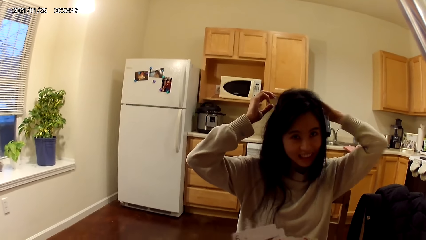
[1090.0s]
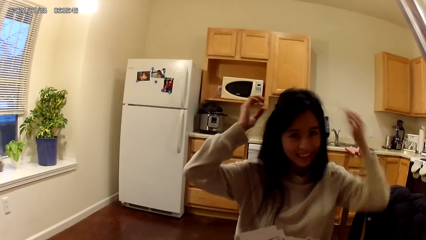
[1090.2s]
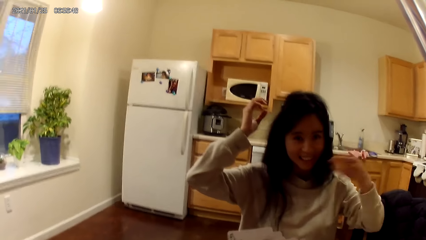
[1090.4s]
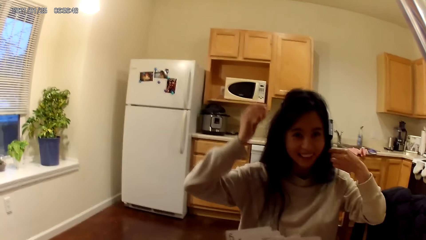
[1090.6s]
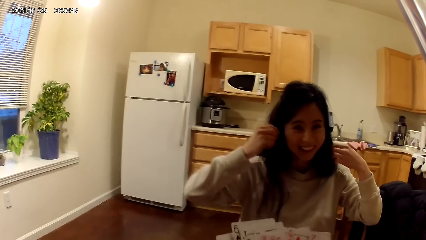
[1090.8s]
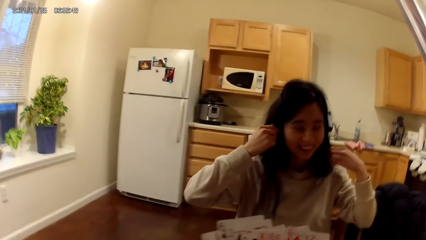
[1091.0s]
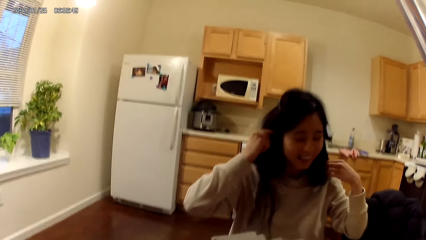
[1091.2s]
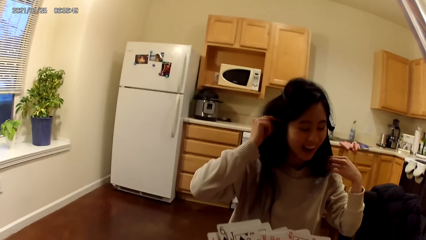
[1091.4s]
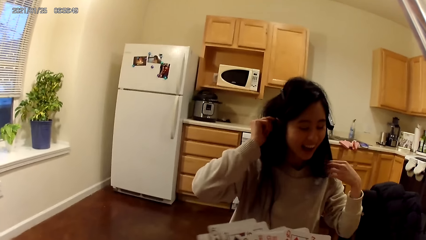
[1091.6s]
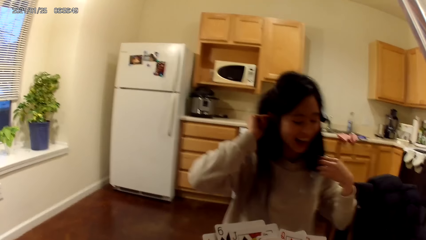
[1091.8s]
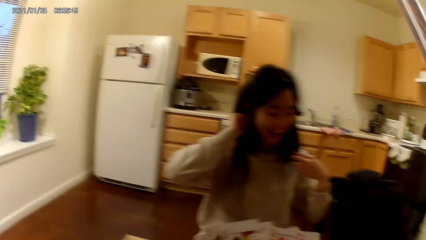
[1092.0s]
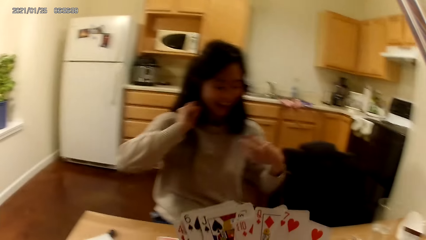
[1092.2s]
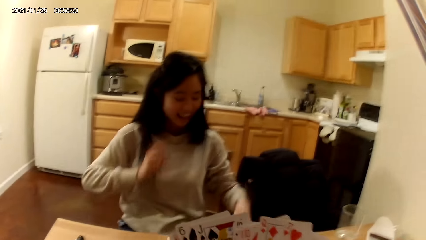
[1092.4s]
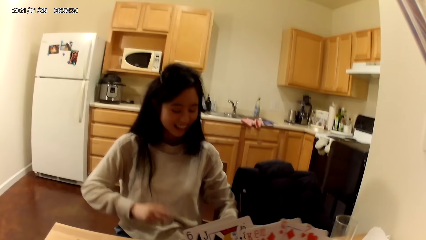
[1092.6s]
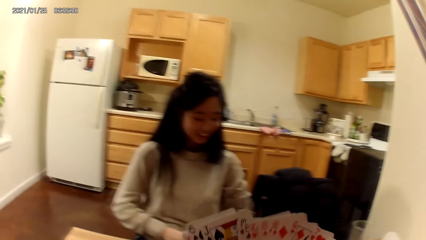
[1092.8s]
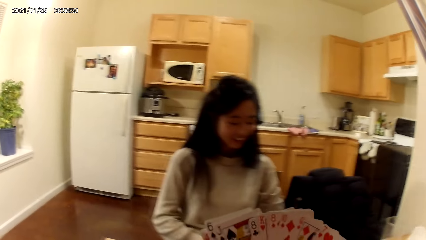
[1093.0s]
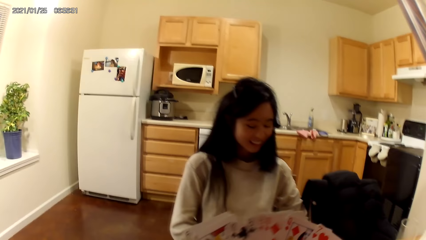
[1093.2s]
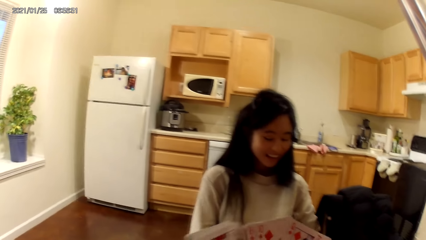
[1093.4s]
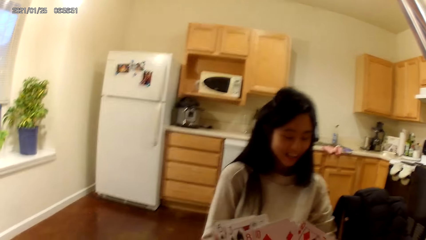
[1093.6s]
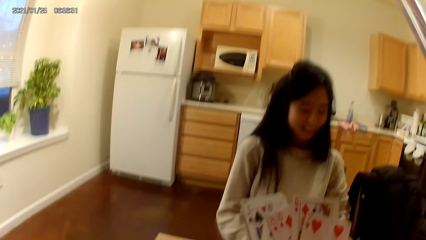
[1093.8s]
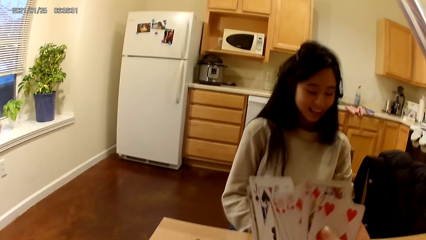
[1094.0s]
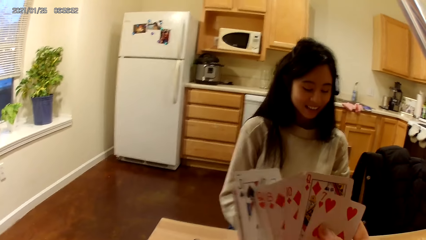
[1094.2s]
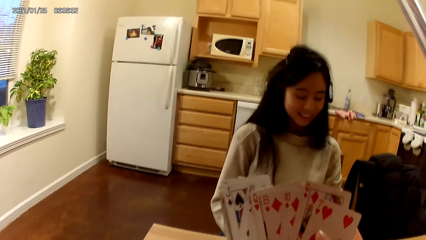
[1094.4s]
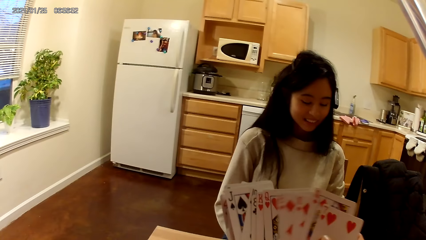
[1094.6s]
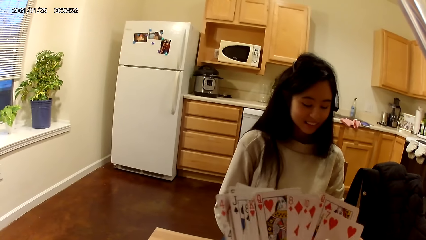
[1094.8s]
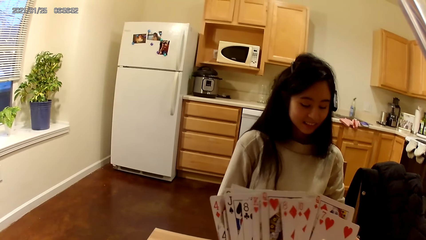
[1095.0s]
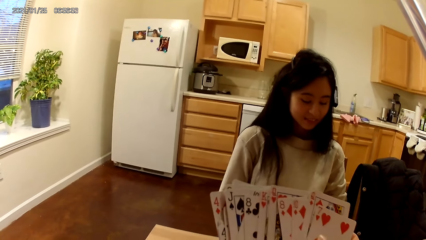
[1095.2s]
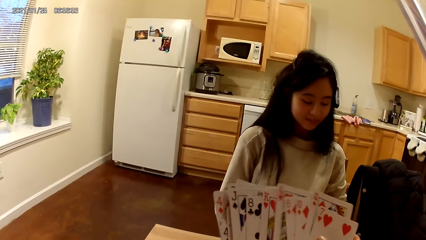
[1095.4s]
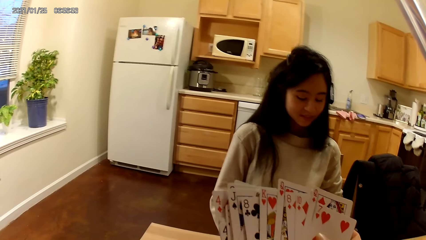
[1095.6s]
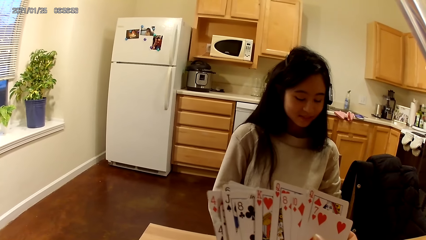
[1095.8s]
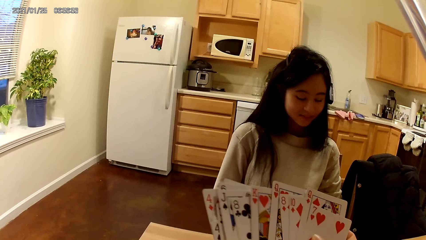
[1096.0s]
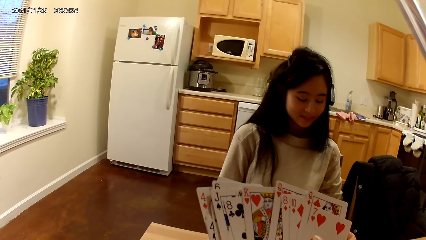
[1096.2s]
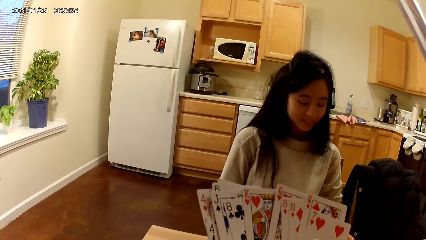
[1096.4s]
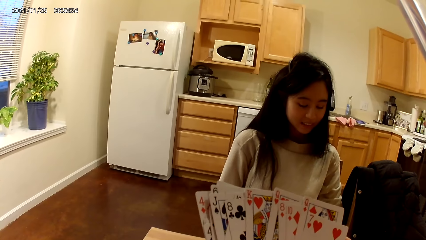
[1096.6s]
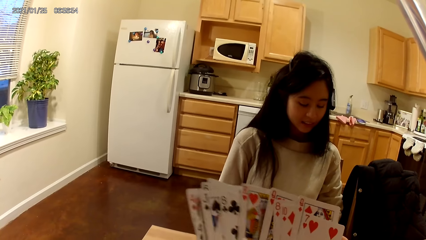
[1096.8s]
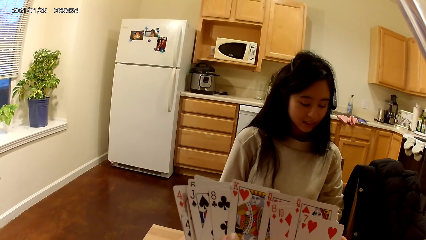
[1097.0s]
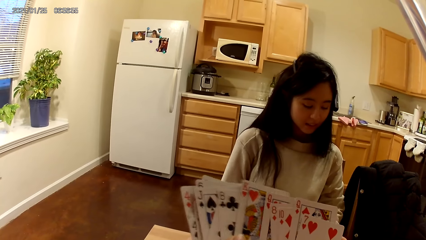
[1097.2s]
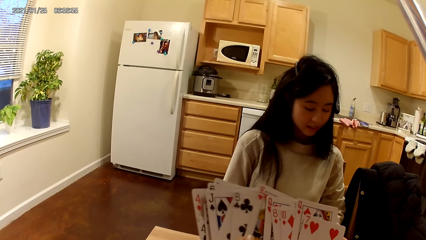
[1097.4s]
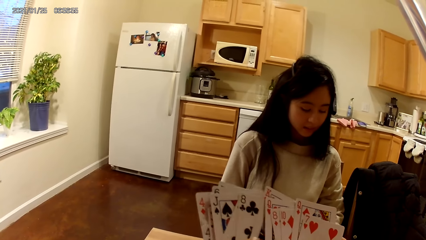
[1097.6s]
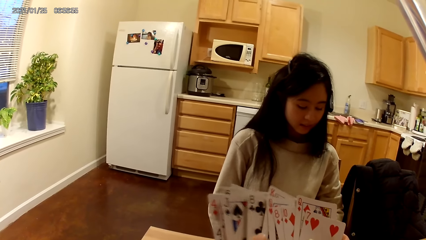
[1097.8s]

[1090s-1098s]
A woman lowers her hands.

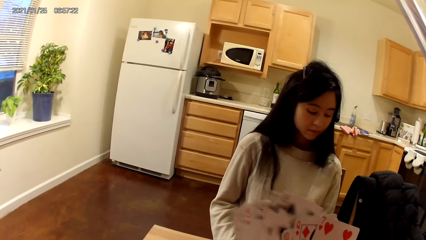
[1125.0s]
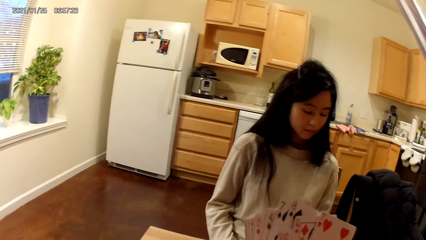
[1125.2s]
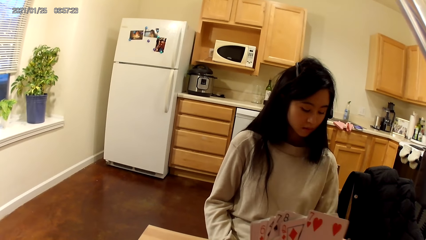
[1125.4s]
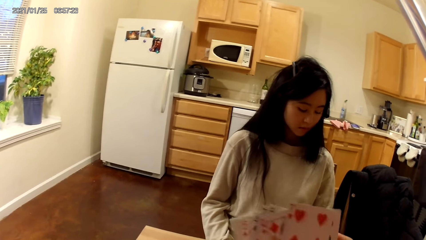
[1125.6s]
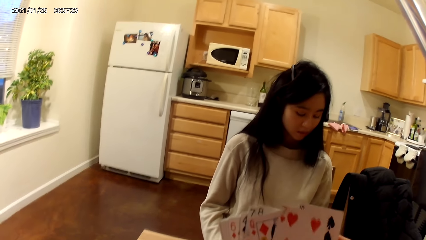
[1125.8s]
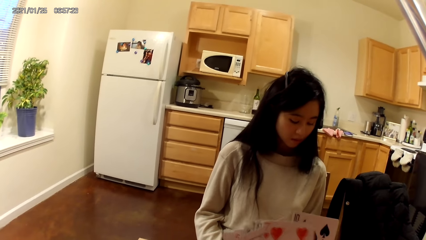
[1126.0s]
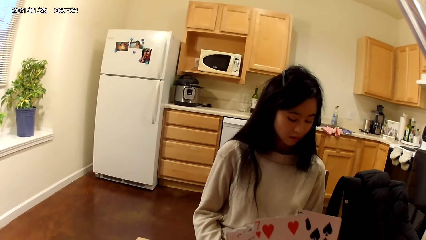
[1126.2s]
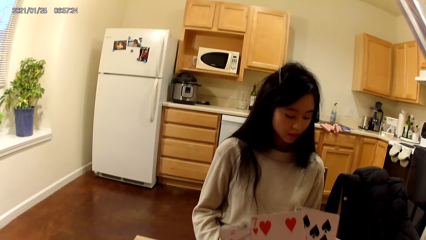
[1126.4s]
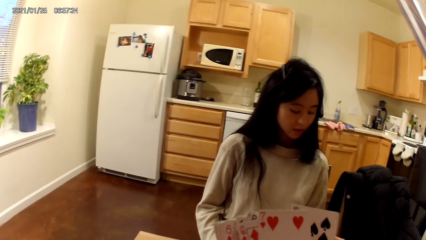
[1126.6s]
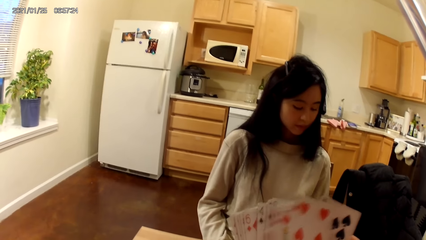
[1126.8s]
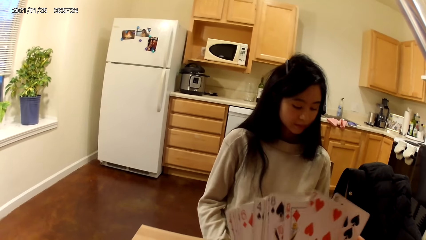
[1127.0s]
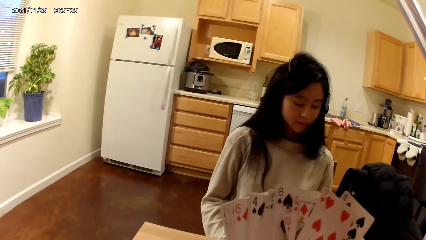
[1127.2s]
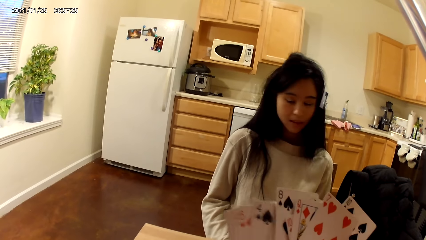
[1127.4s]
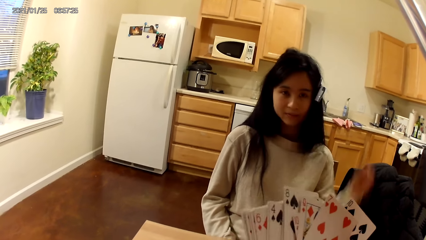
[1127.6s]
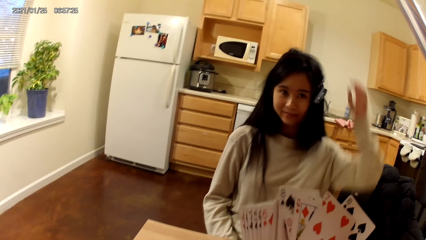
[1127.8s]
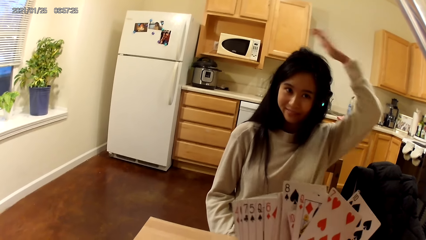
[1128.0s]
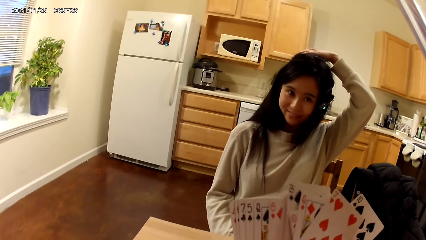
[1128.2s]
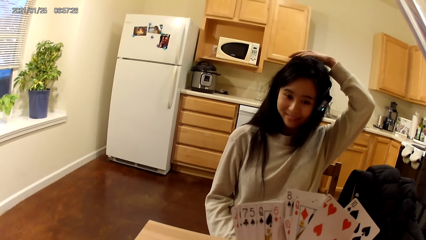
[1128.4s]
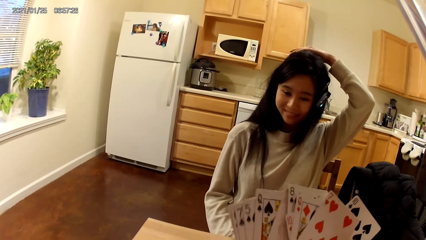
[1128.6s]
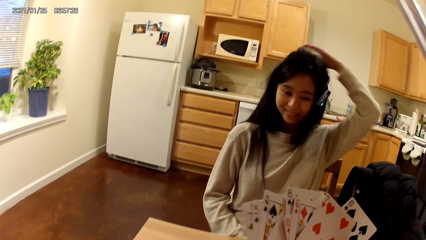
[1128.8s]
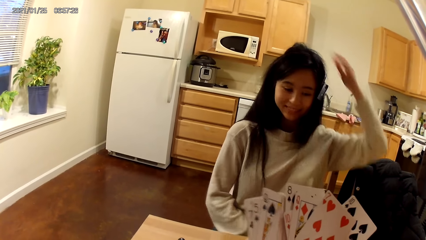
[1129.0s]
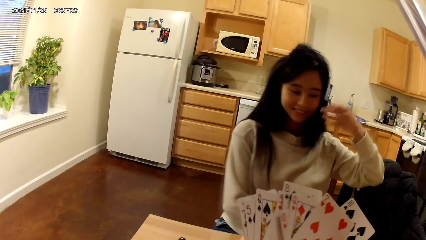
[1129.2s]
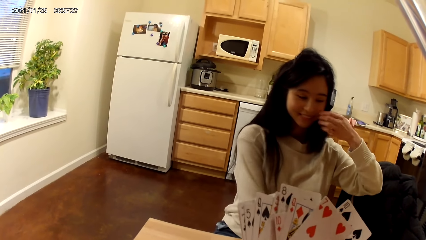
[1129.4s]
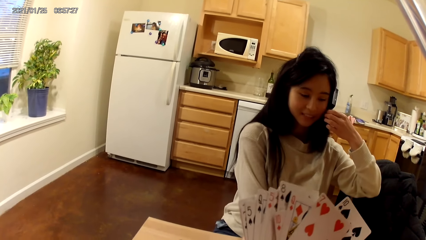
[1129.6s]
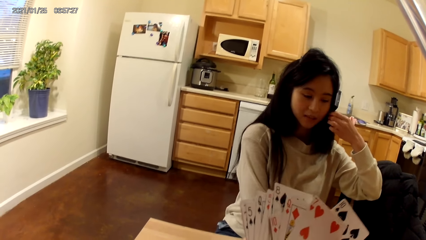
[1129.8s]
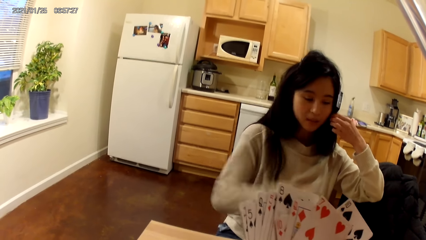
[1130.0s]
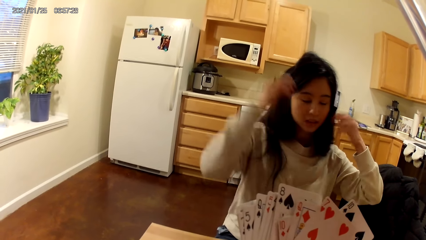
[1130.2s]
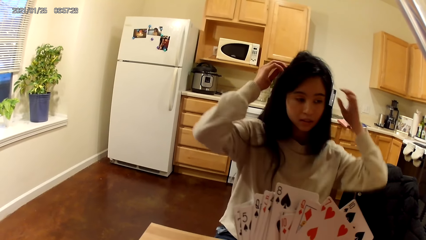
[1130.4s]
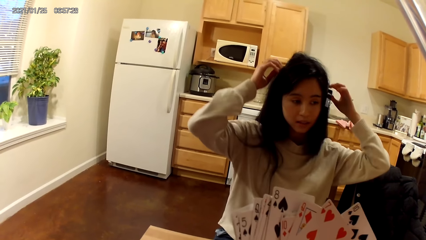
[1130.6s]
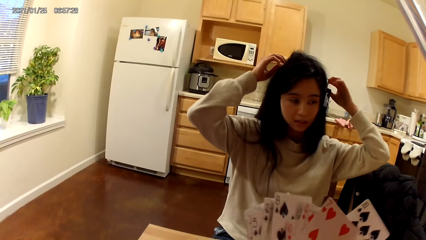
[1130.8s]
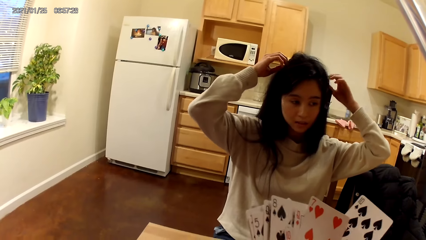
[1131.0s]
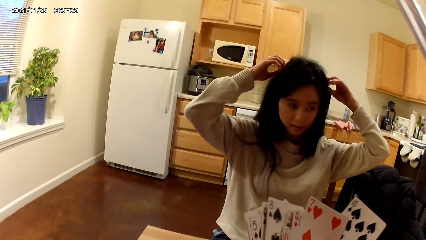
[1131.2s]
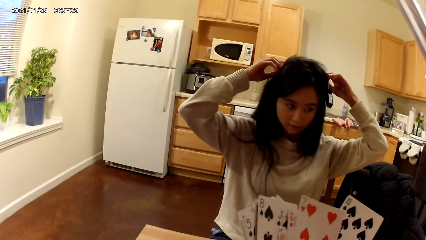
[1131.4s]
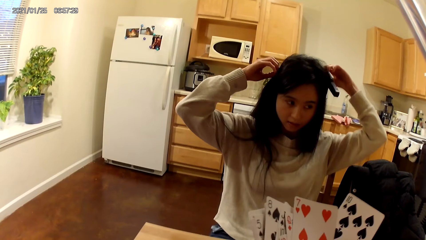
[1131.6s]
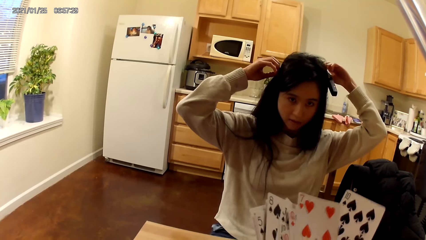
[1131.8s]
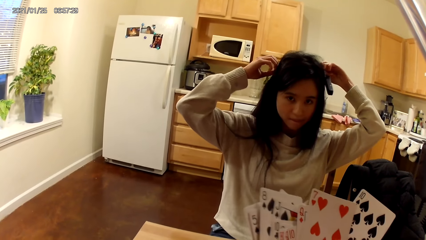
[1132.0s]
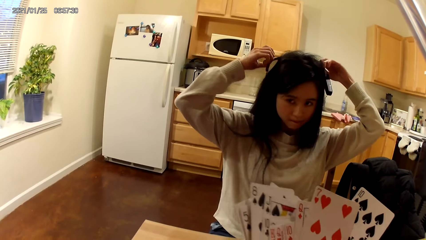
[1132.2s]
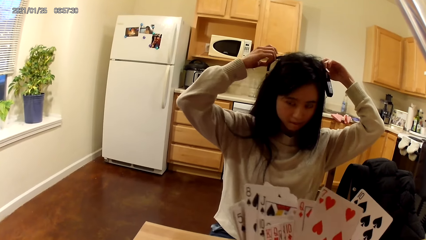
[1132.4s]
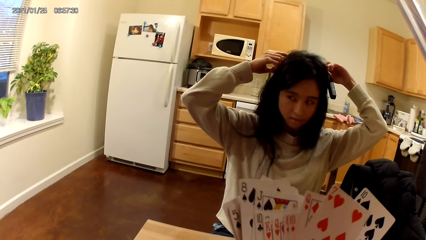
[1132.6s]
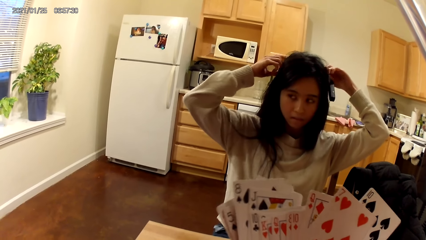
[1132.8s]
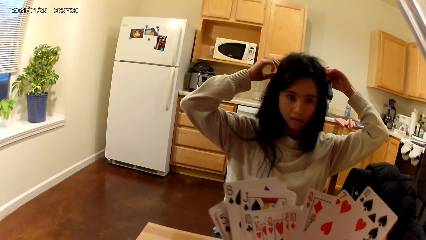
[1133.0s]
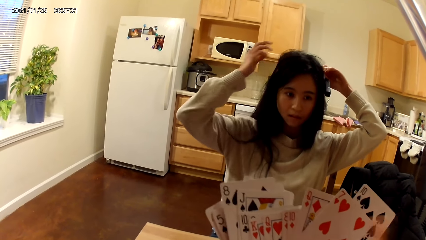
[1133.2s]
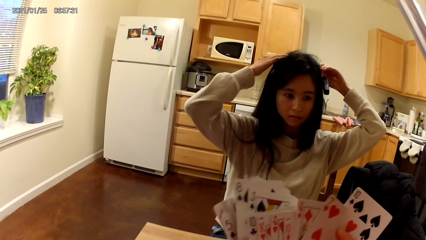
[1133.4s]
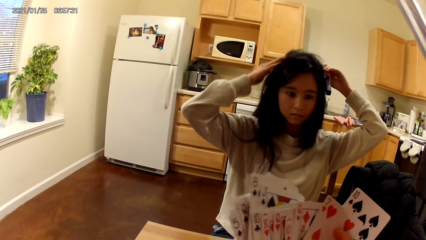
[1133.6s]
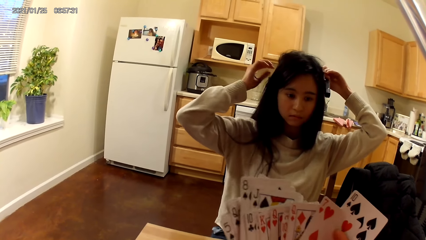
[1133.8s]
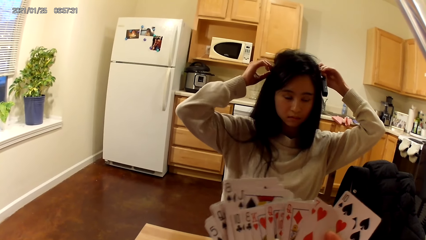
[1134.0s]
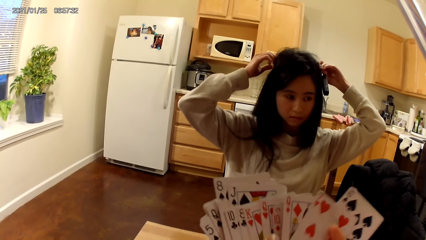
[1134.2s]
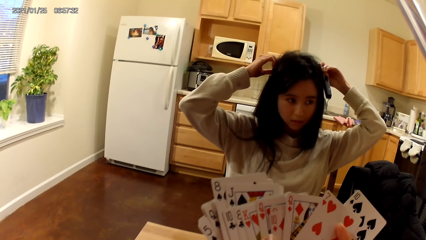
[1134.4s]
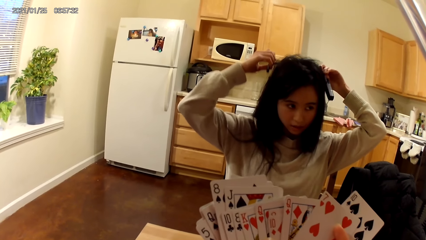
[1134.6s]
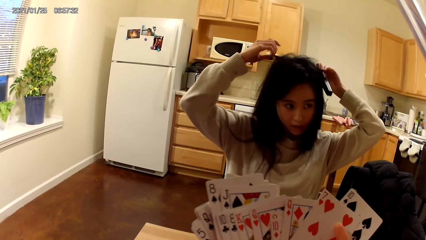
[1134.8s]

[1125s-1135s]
A woman touches her hair with her left hand. The woman adjusts her headset with her hands.
